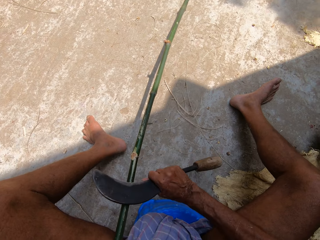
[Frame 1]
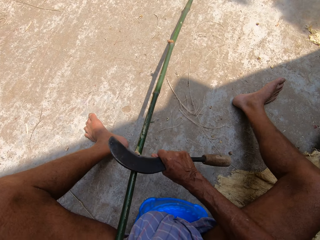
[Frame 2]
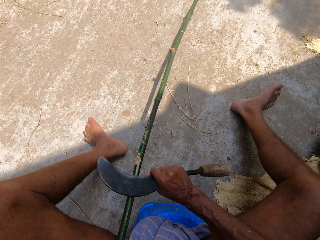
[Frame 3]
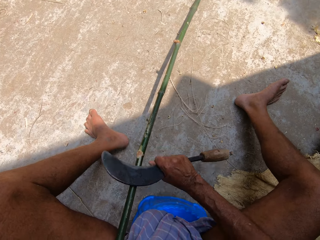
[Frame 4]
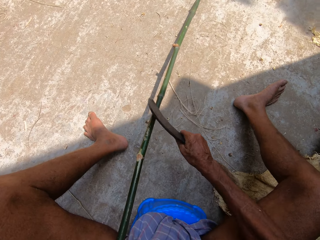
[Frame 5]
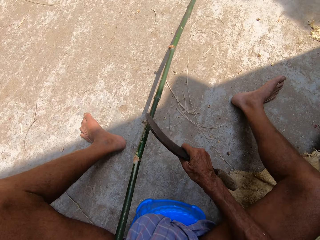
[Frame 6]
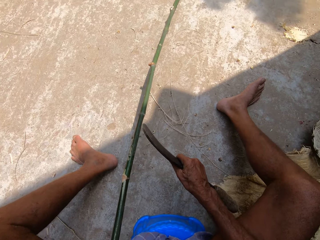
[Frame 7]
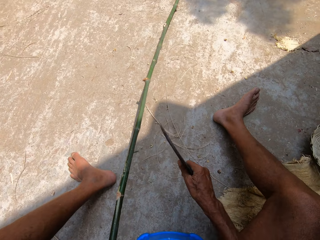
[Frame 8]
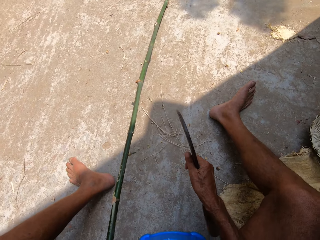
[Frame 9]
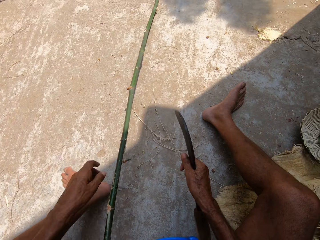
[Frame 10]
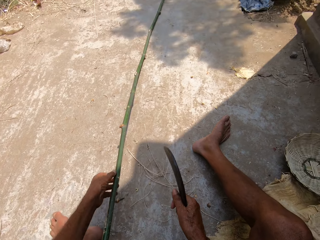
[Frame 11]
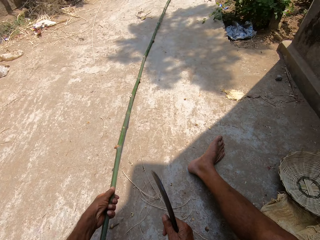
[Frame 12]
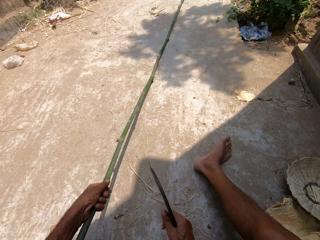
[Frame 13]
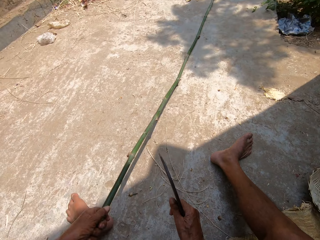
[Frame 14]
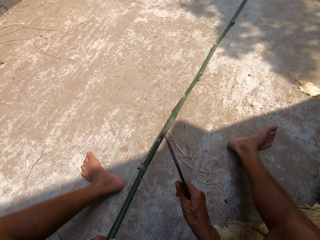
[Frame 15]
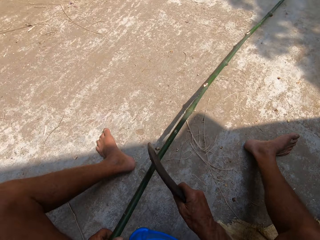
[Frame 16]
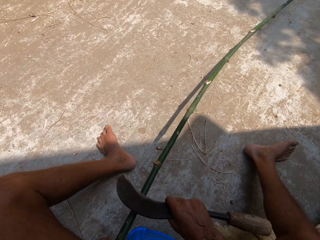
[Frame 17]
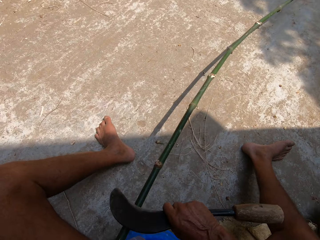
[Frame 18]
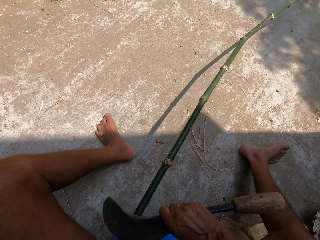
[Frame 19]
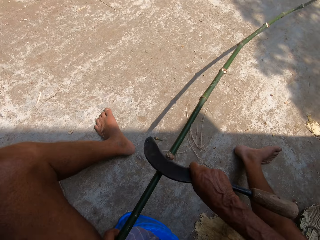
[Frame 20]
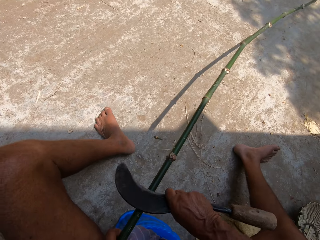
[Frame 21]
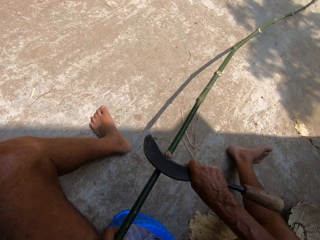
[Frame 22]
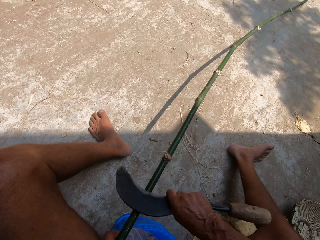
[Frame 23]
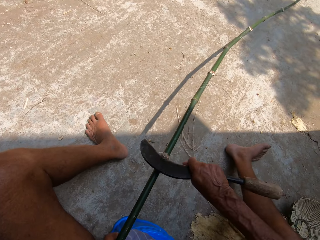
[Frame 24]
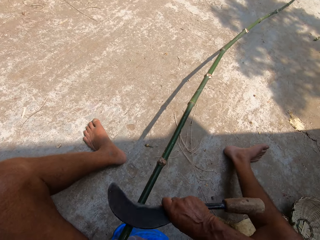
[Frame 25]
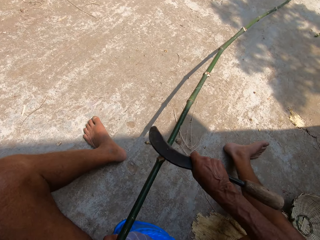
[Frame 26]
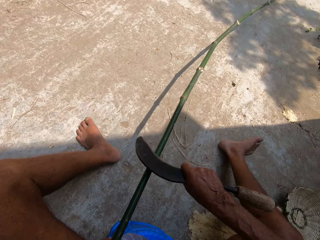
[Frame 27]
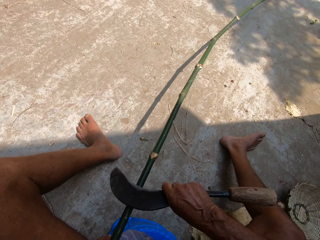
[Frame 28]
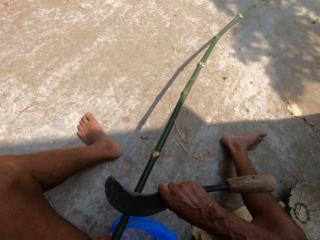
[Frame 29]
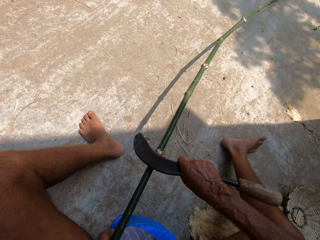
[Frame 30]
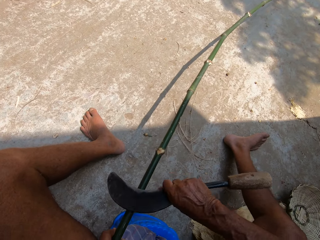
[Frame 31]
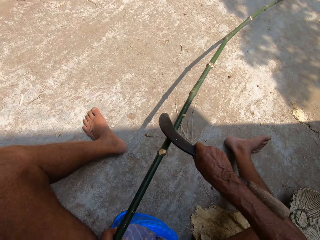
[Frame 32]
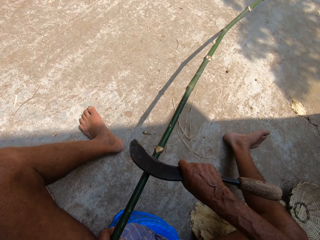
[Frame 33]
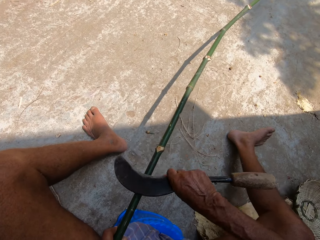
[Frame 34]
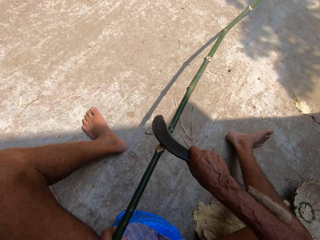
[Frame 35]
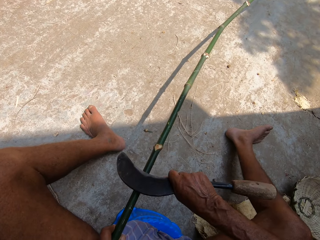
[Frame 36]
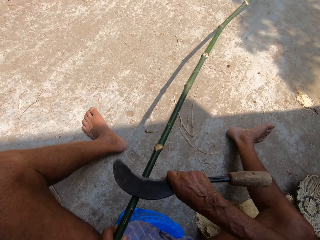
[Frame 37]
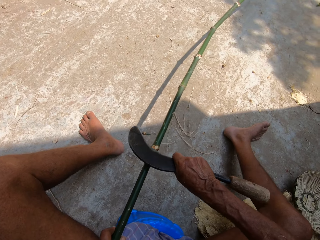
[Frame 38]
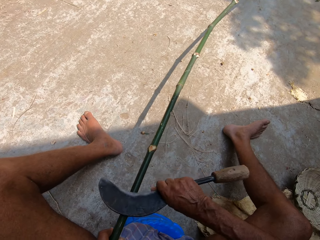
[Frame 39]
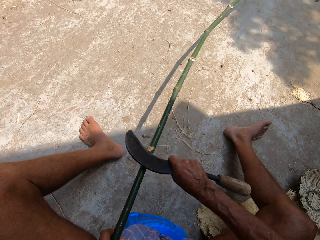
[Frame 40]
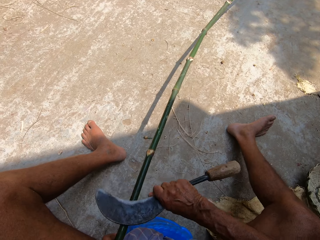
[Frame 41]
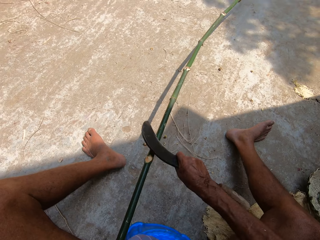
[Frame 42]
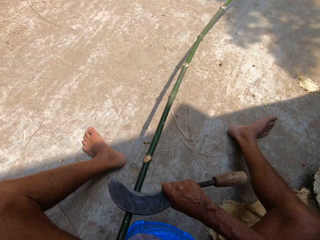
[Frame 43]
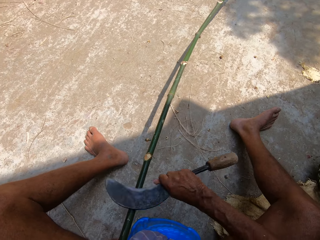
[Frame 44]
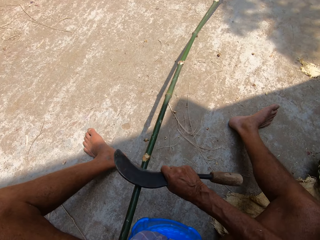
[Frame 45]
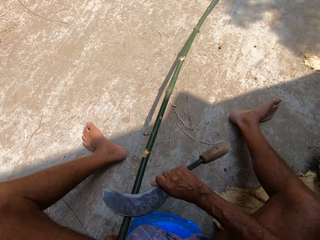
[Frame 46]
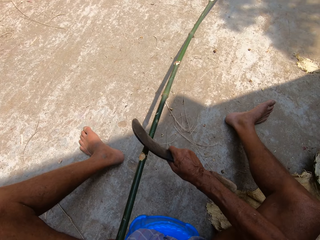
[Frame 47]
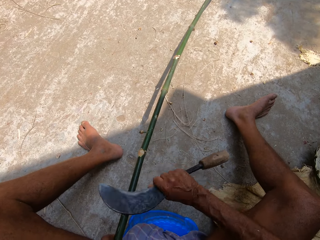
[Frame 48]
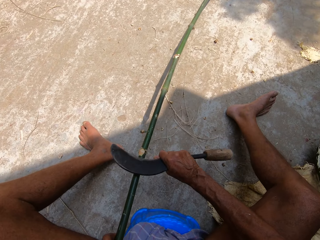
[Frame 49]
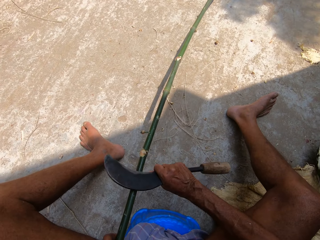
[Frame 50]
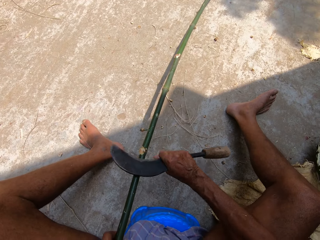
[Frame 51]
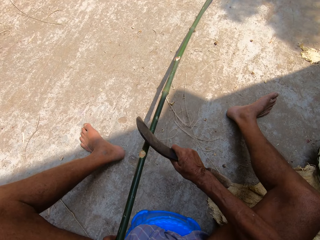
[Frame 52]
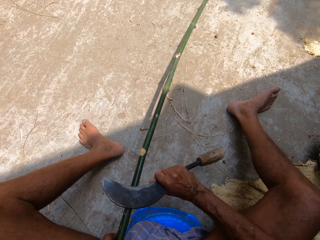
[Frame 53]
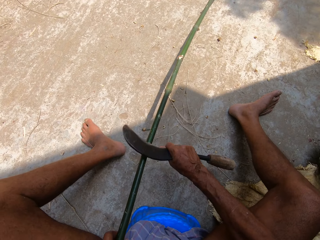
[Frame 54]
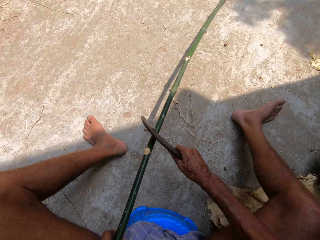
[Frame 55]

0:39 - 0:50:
The camera wearer adjusts the bamboo stick with his left hand. He holds the palm stem. He trims the bamboo stick with a sickle in his right hand. He peels the palm stem.

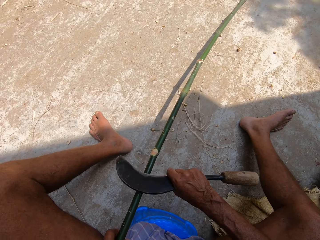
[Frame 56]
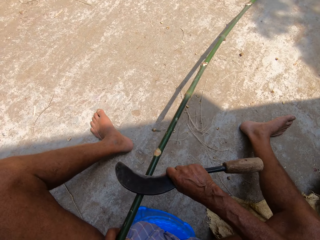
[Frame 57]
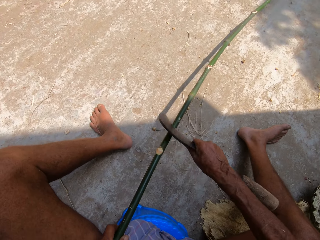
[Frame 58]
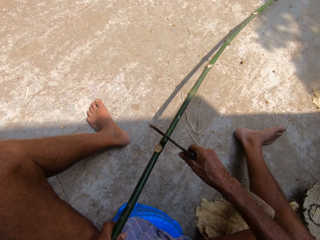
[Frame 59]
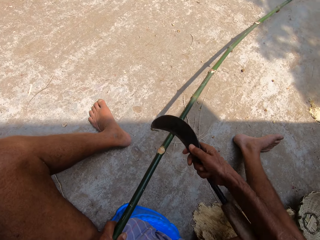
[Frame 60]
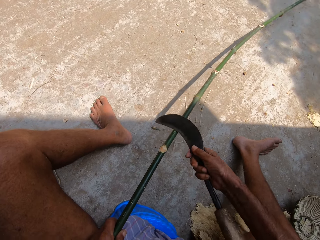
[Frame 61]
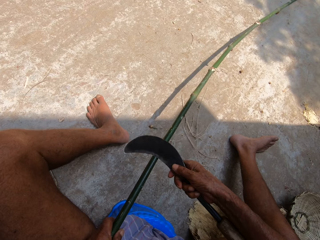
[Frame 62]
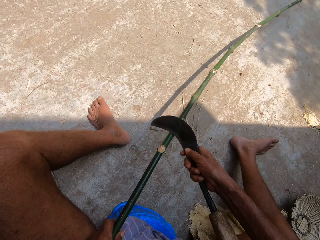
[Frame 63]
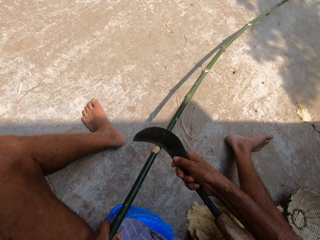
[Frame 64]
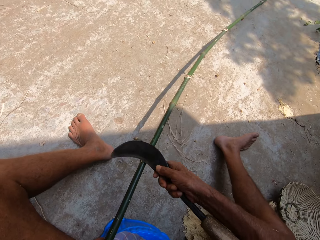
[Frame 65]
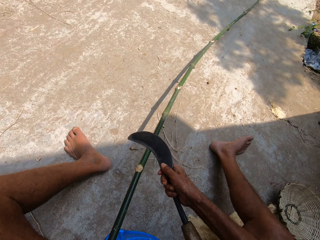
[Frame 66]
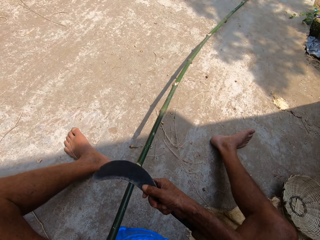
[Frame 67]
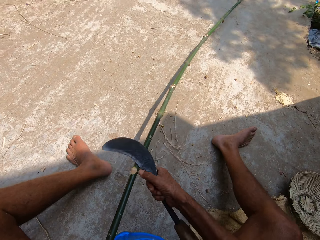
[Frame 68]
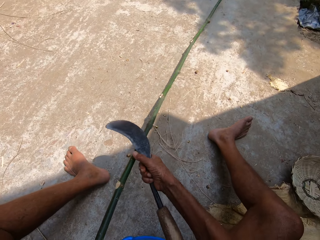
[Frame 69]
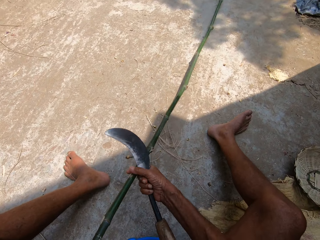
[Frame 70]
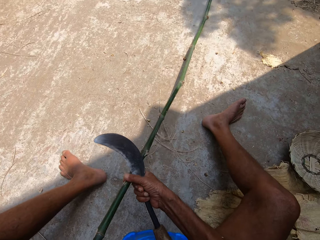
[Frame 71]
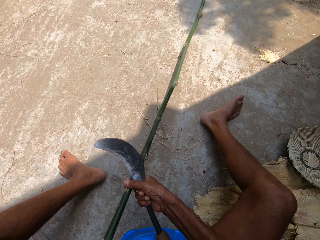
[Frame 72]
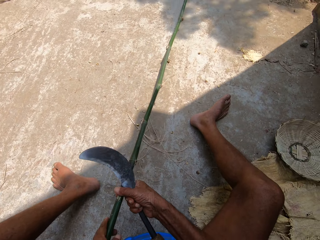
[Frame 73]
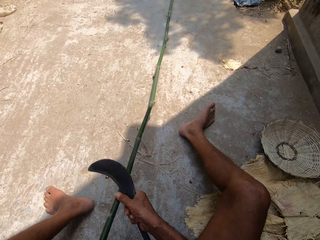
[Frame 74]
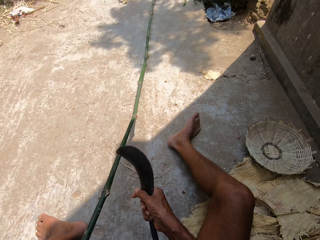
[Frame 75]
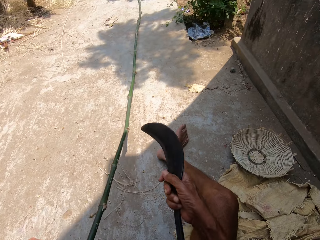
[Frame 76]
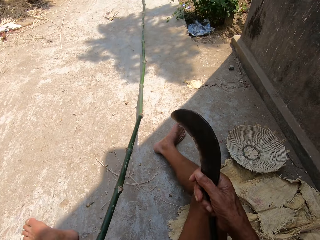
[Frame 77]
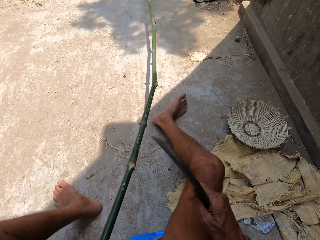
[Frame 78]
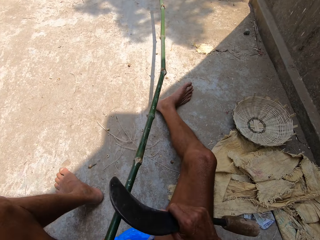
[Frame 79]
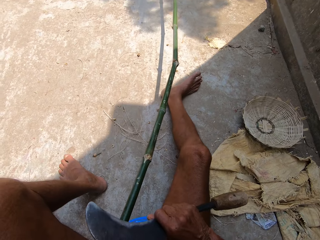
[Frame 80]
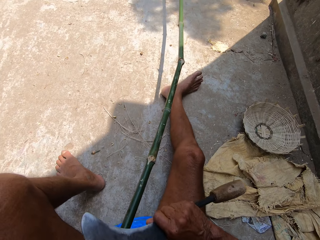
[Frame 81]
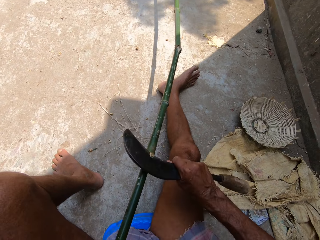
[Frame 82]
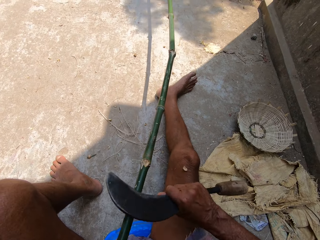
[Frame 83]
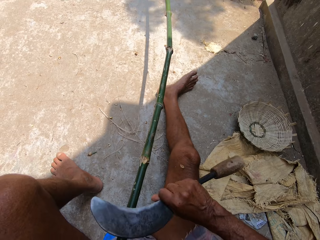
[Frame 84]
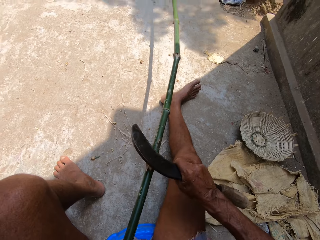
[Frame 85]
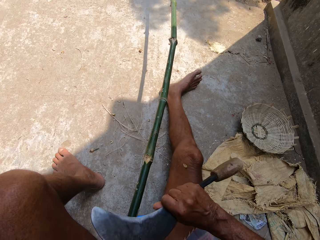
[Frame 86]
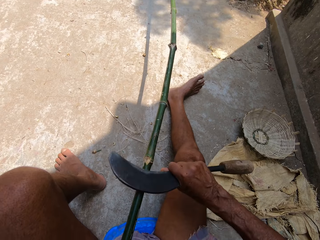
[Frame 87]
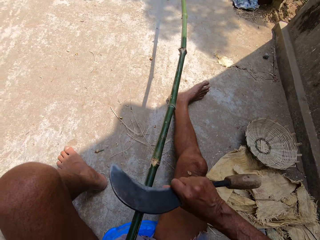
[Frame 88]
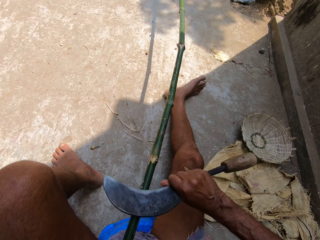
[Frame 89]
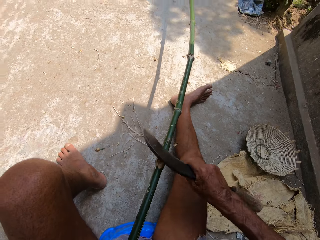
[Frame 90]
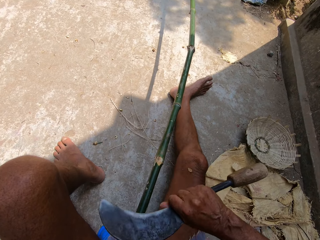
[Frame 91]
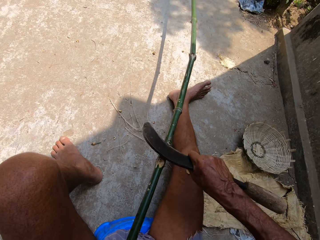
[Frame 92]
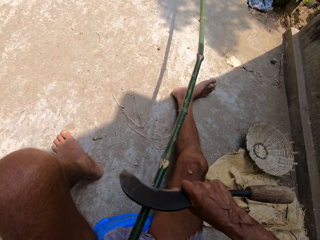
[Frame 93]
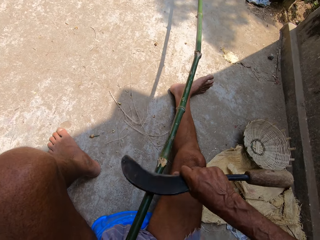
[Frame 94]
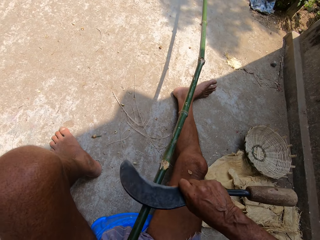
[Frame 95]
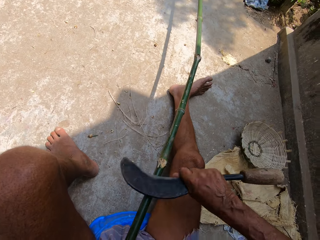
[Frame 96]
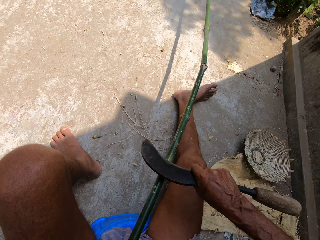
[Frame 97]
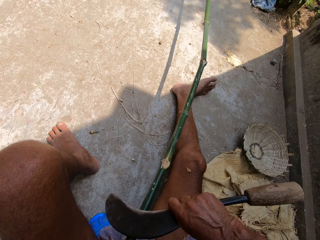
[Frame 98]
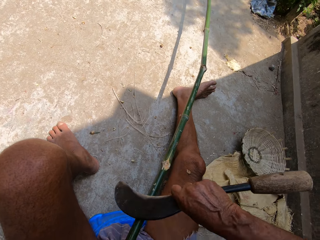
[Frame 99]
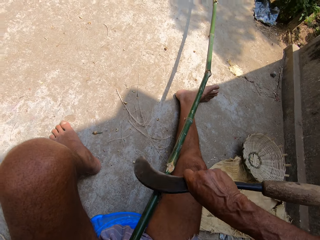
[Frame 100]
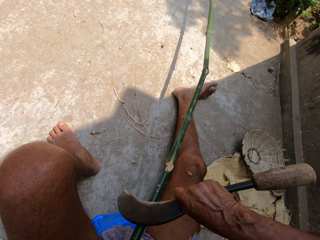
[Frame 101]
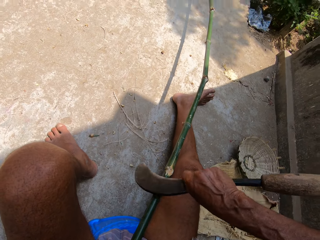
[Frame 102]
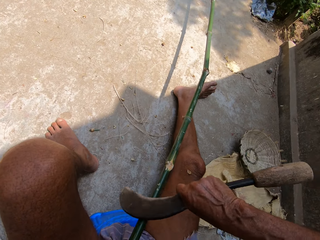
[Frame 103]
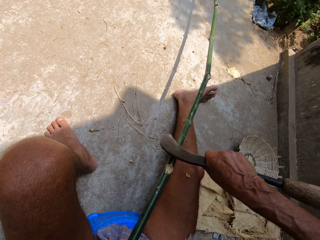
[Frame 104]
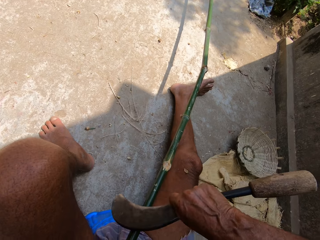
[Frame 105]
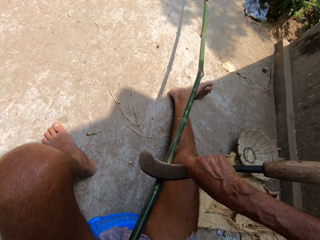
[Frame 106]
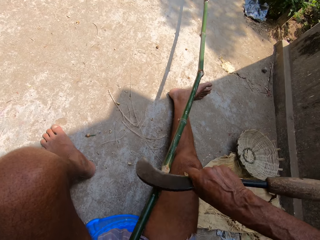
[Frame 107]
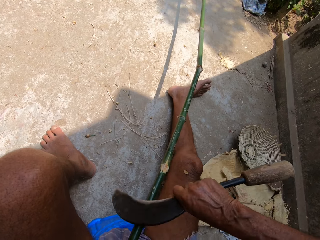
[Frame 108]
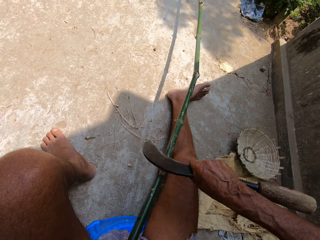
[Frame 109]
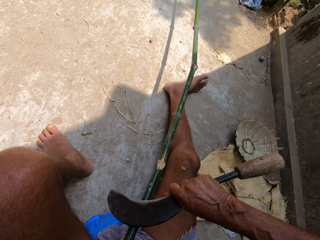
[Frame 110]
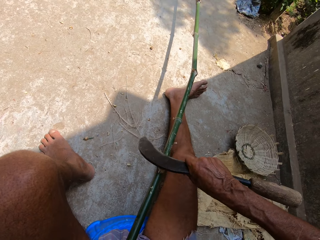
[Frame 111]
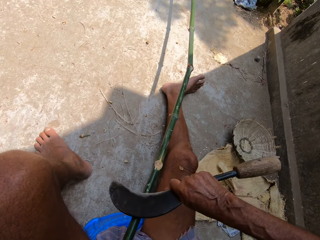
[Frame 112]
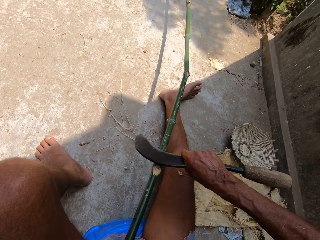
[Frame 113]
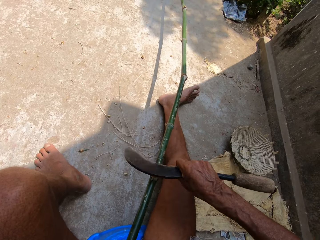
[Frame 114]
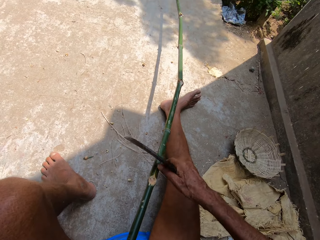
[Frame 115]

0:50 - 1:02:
The camera wearer adjusts the bamboo stick with his right hand. He holds the palm stem. He trims the bamboo stick with a sickle in his right hand. He peels the palm stem.
